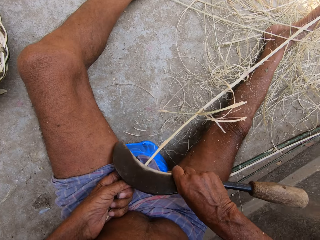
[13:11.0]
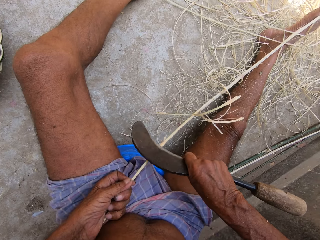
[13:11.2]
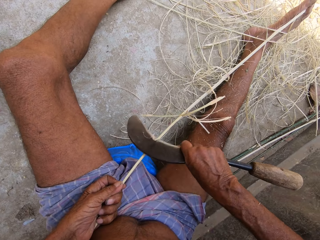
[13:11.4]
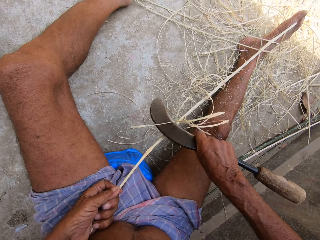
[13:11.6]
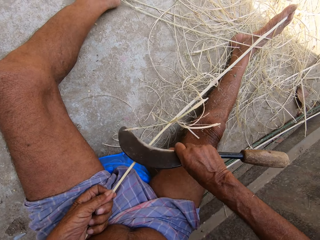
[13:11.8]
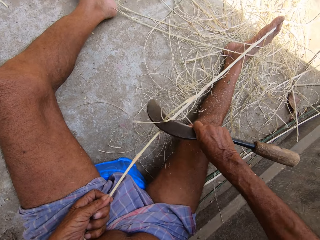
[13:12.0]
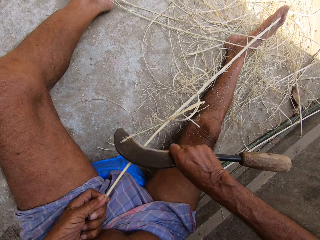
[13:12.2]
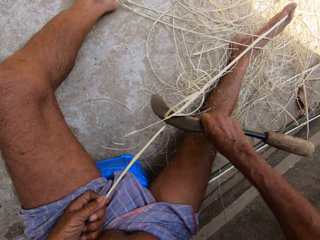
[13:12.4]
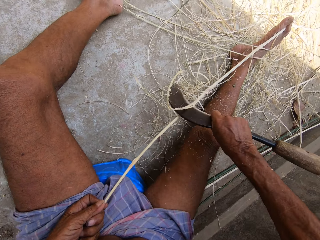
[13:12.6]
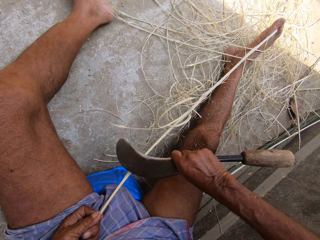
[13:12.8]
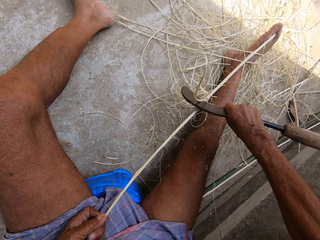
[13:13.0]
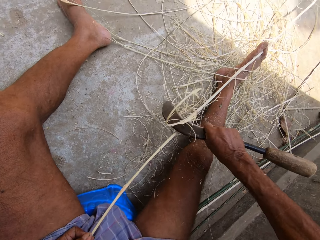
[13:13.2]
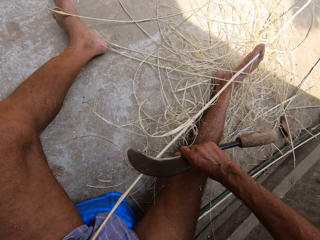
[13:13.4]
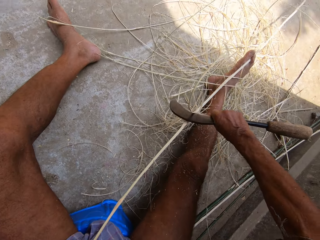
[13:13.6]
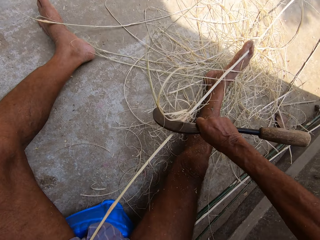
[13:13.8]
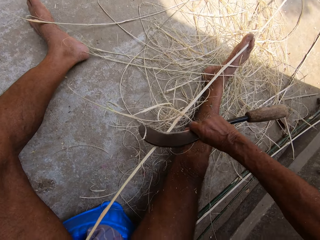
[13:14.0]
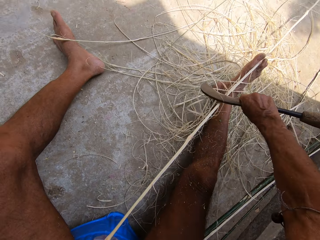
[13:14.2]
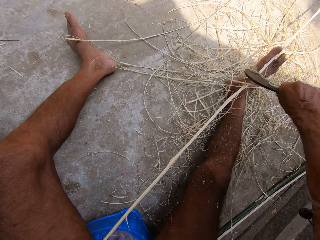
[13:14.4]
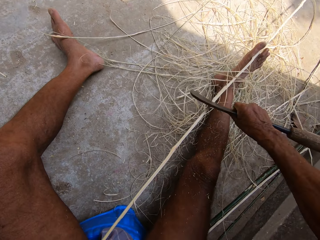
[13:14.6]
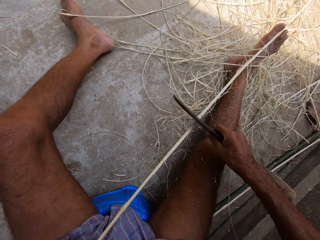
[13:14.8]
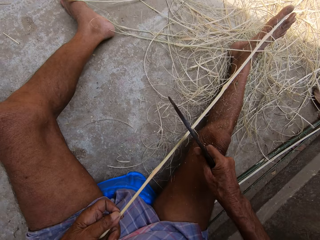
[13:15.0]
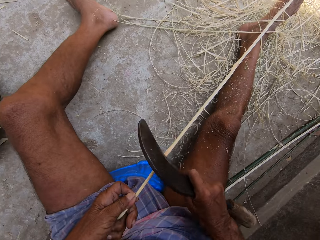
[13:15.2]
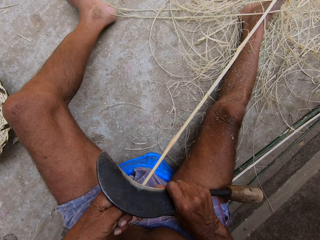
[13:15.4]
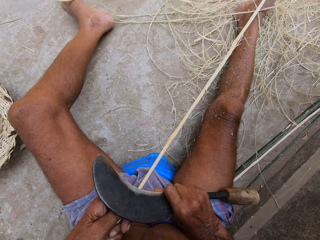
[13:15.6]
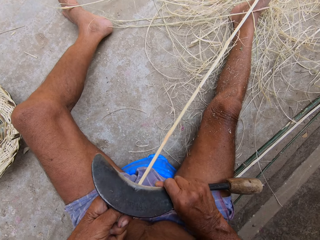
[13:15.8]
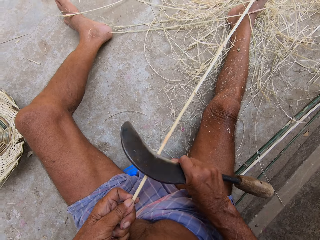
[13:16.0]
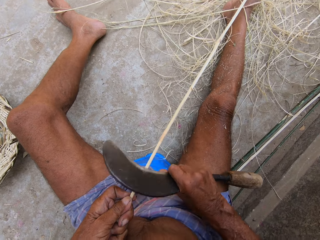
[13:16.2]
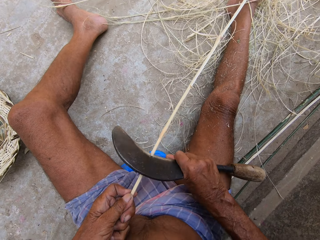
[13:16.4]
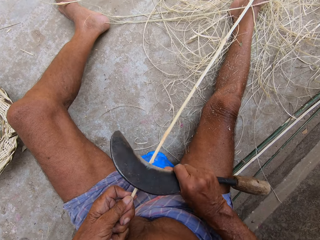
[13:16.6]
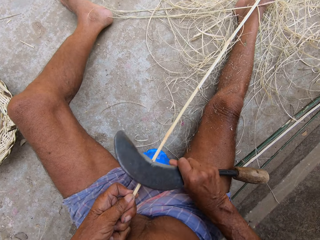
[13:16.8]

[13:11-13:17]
The camera wearer peels the stick with a blade. They peel the stick with a blade repeatedly.

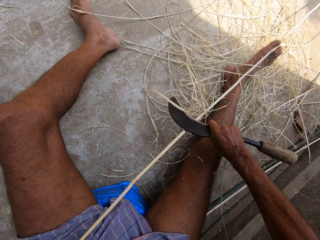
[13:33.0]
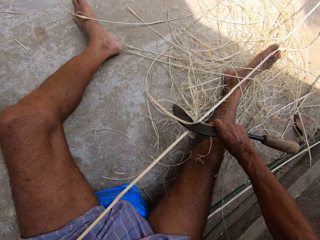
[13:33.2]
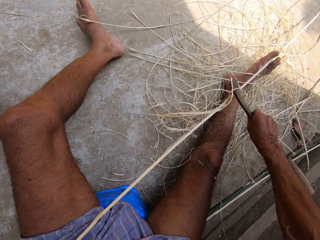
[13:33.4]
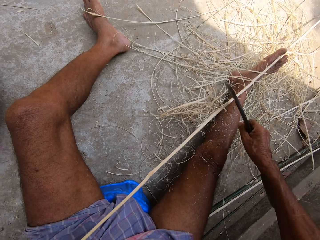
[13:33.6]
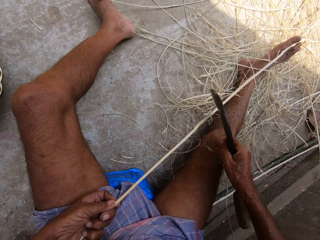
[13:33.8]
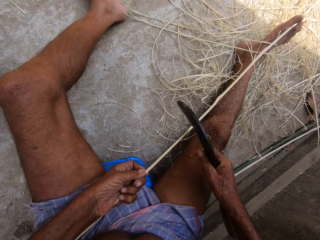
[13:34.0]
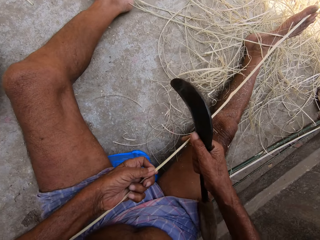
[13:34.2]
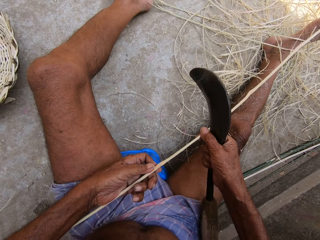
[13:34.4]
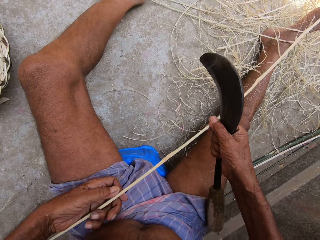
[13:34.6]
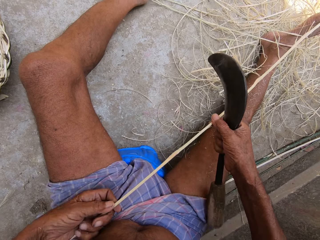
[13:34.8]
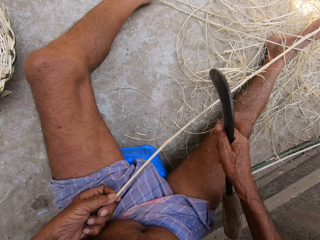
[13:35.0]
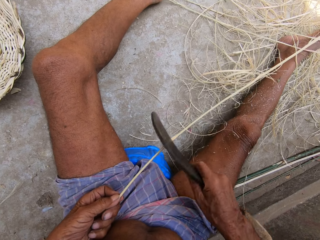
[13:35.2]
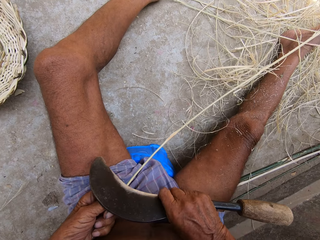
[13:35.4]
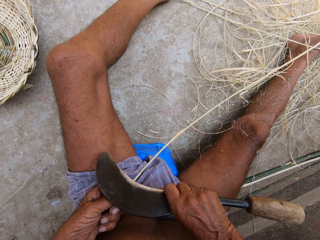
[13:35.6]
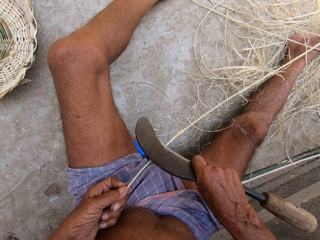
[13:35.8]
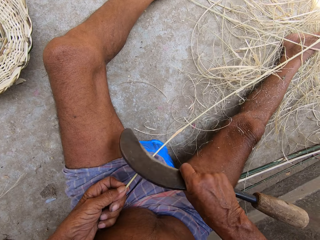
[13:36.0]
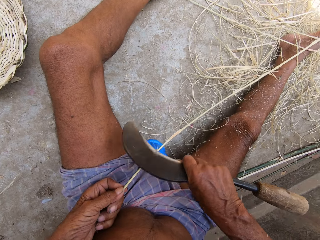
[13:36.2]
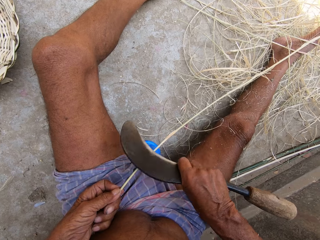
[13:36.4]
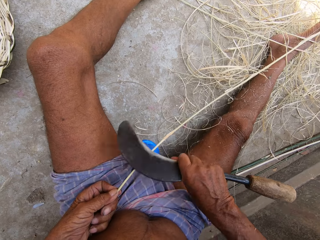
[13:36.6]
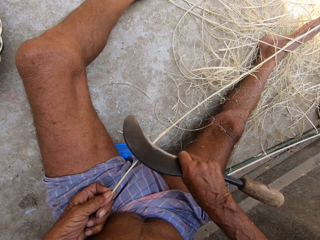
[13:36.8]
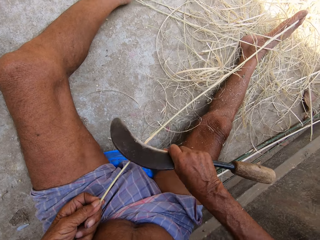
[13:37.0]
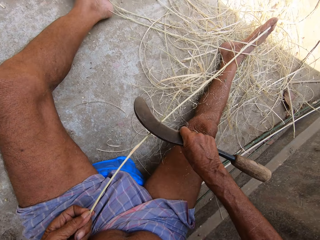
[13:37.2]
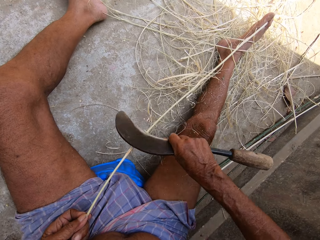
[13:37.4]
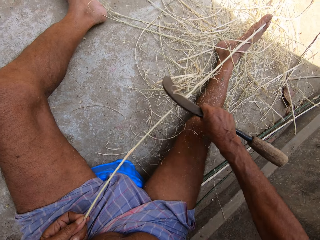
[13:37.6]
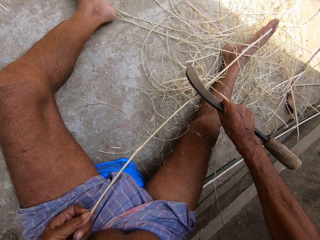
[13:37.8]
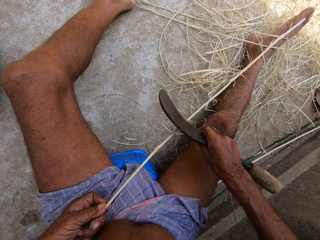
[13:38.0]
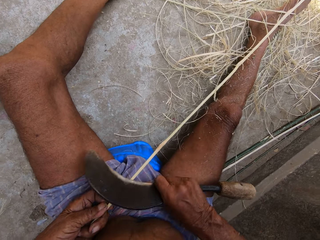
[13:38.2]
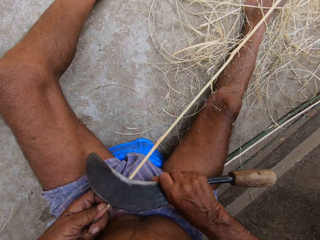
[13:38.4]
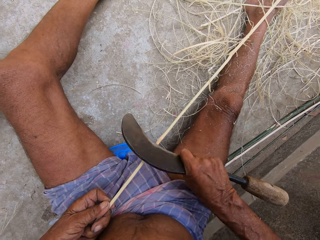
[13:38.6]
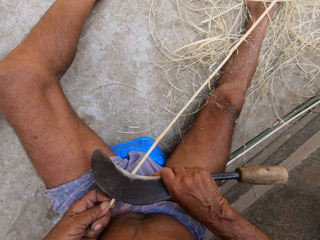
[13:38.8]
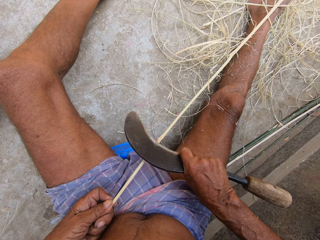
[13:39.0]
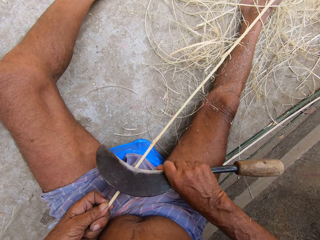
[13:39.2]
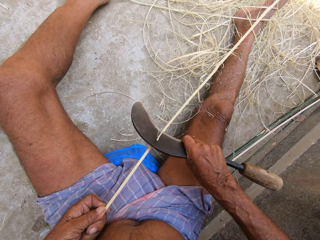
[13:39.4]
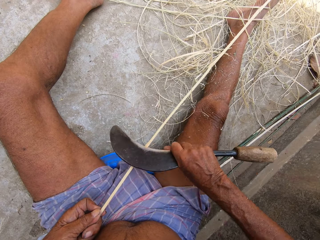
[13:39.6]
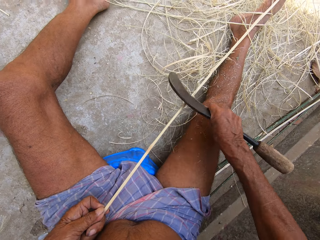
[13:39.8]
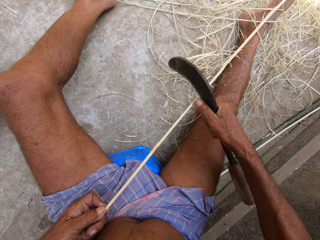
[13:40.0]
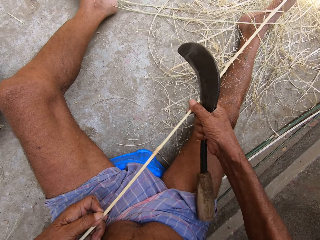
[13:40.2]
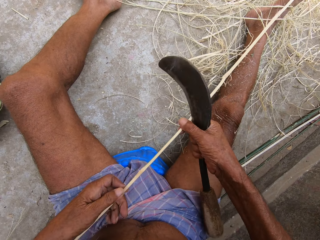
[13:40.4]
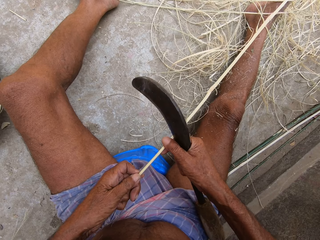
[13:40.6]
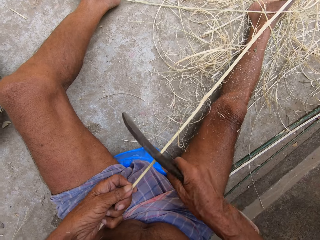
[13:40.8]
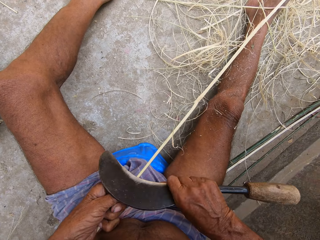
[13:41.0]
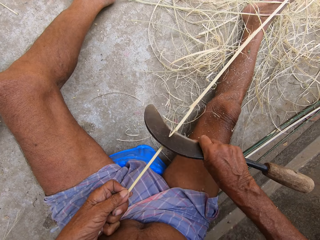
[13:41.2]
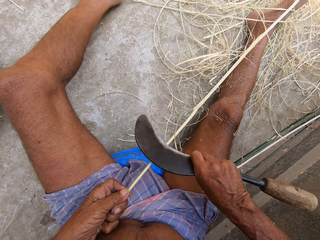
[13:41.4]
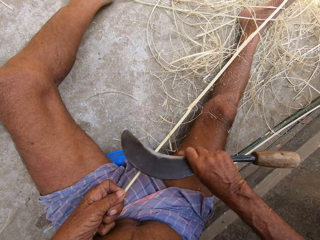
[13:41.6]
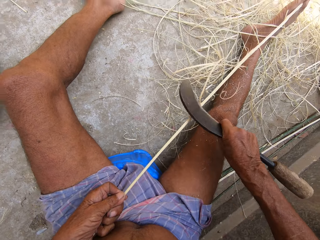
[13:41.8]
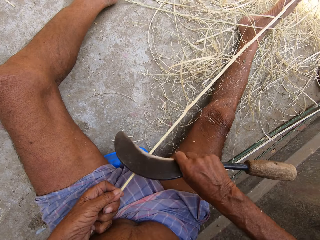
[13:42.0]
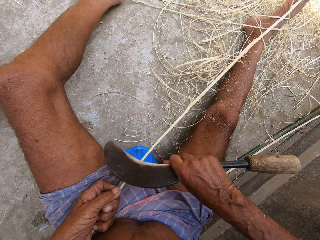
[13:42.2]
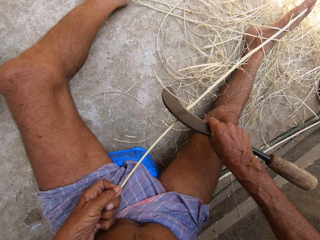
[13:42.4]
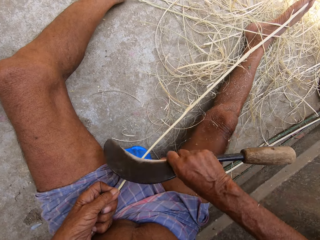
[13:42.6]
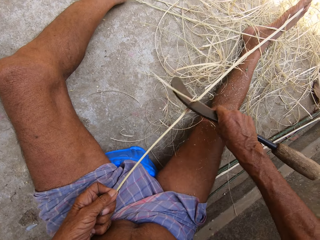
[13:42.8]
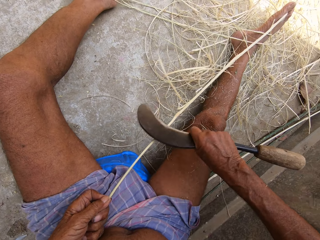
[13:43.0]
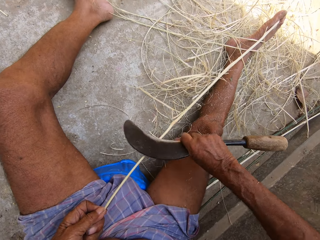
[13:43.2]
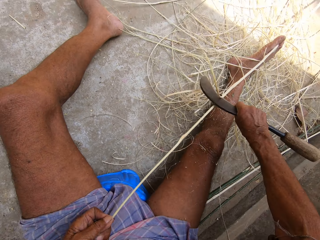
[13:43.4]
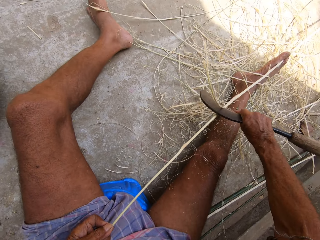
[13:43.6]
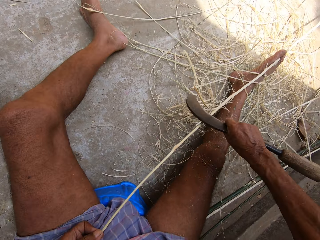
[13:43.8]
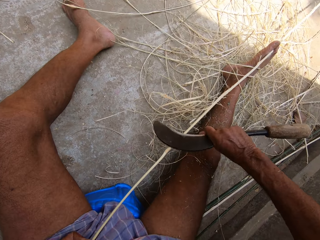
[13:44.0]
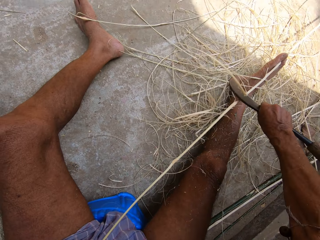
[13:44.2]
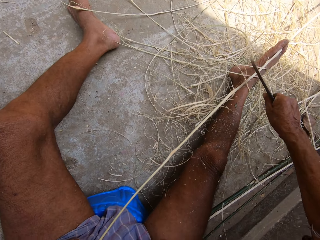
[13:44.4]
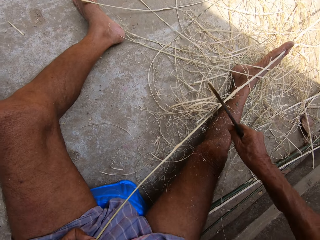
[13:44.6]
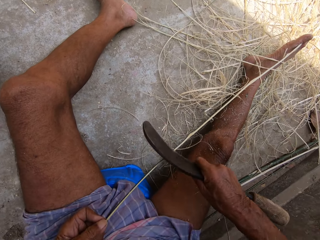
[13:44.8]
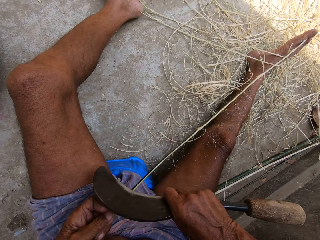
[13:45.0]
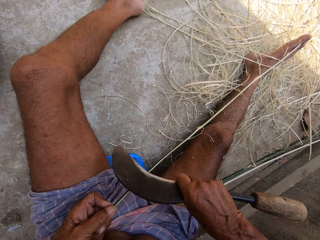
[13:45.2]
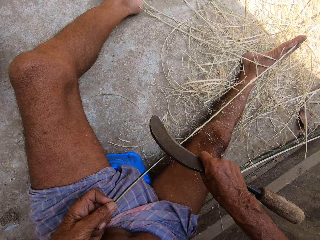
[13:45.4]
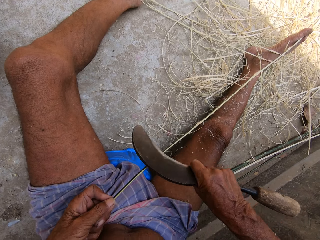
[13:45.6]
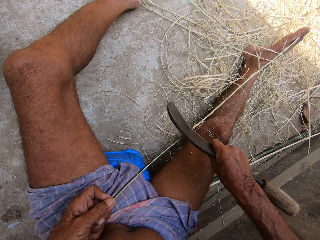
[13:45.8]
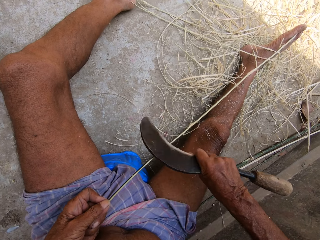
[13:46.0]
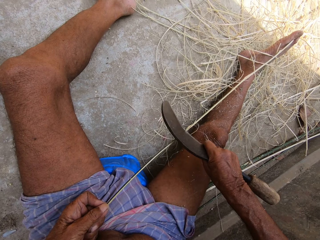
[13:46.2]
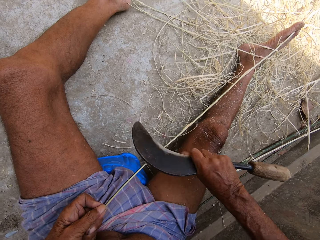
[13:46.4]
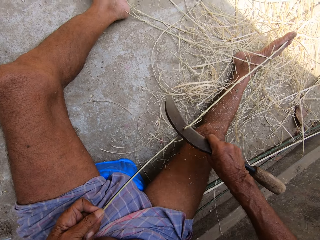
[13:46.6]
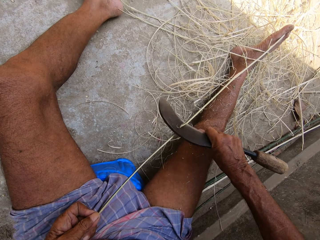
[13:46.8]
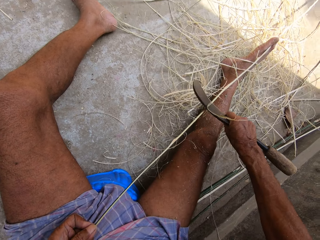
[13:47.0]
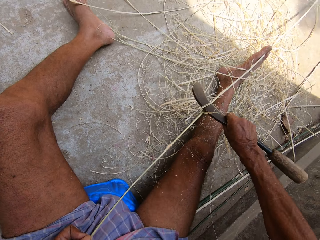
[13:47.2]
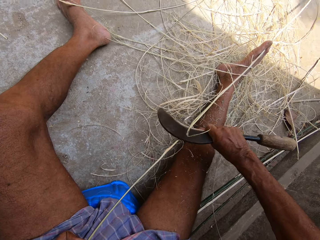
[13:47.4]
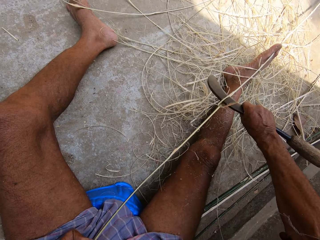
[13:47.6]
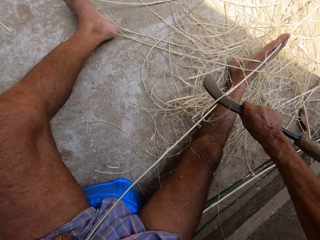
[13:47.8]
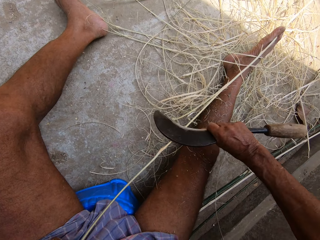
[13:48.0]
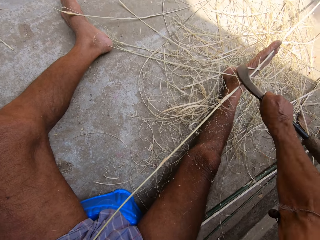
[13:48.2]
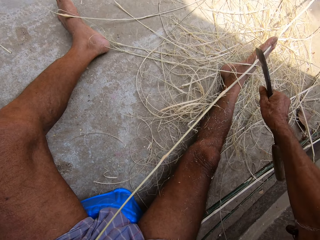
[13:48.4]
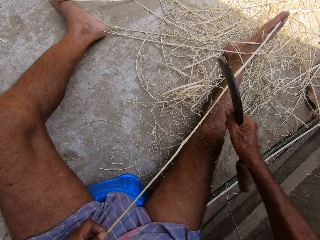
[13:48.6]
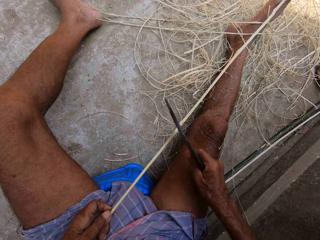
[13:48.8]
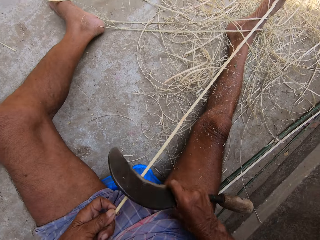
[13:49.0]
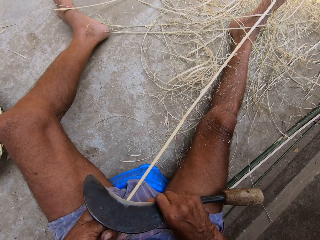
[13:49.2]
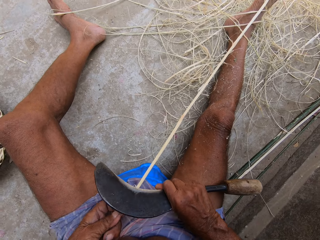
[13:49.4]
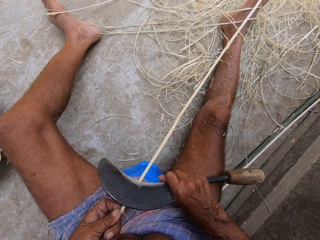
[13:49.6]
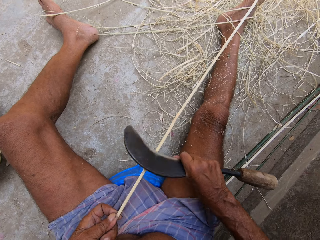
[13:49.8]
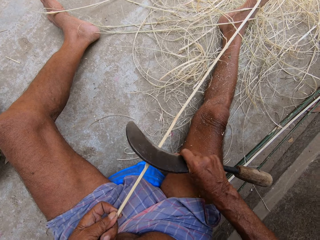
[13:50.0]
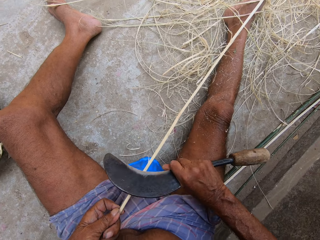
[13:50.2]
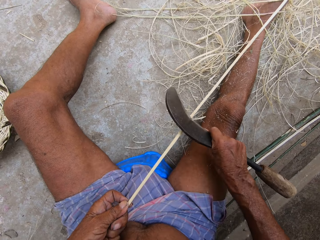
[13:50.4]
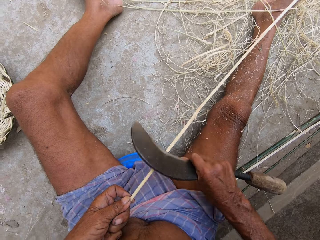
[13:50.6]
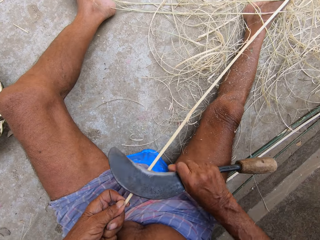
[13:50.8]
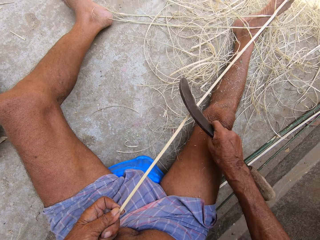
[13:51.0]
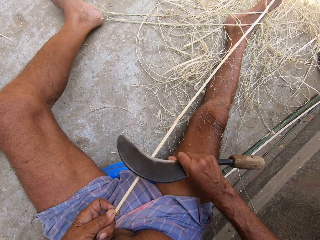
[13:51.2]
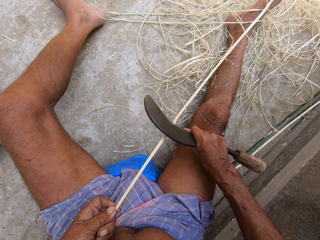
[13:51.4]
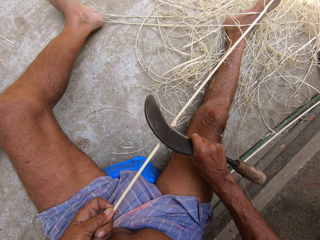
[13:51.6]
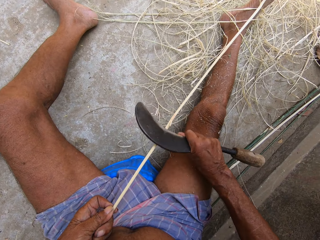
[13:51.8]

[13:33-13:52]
The camera wearer peels the stick with a blade. They peel the stick with a blade repeatedly. They adjust the stick with both hands. They peel the stick with a blade.
